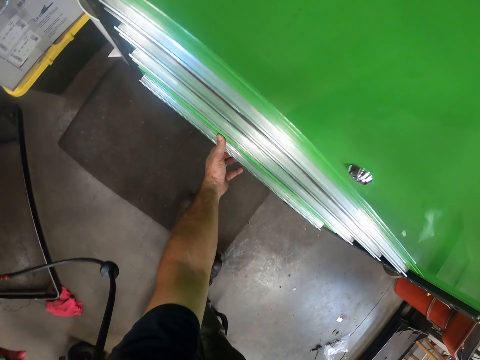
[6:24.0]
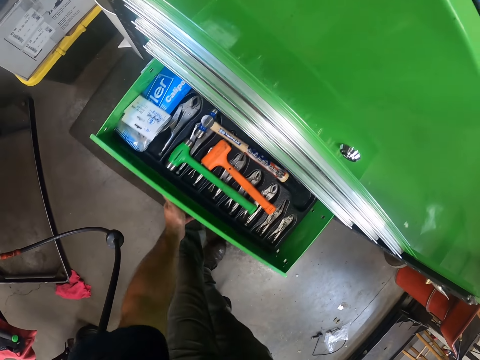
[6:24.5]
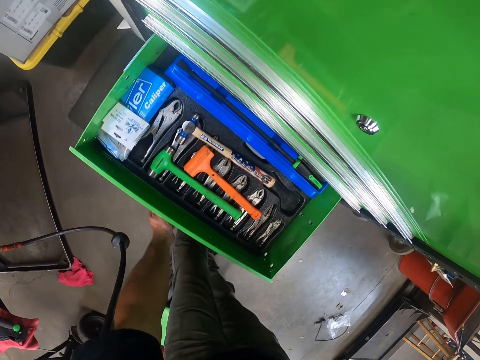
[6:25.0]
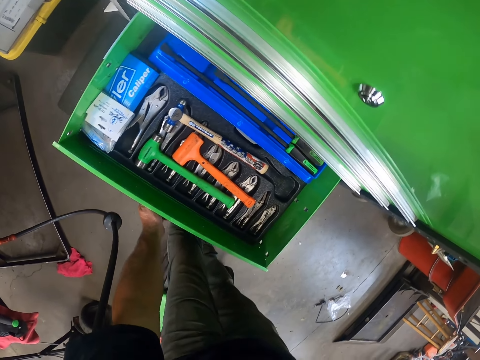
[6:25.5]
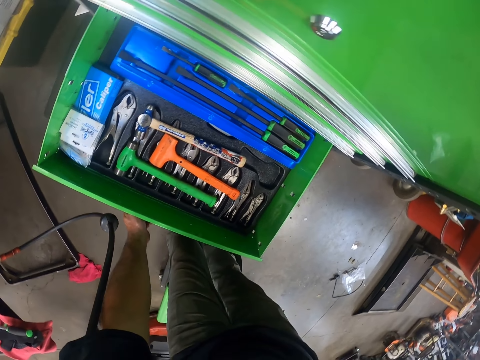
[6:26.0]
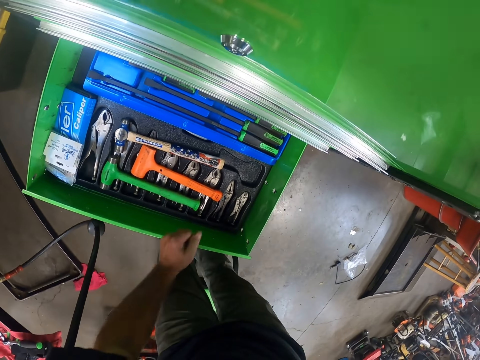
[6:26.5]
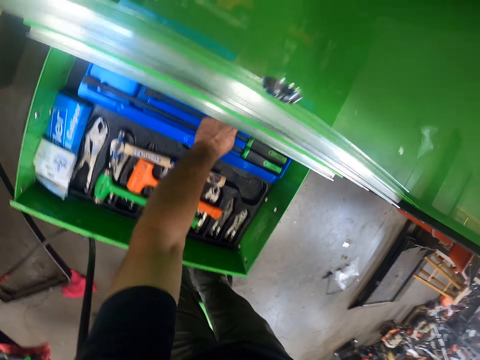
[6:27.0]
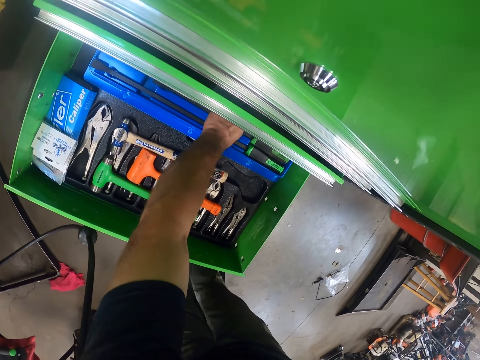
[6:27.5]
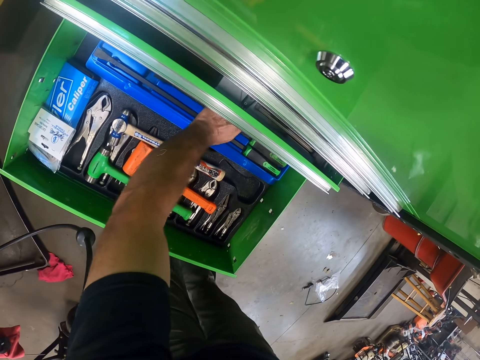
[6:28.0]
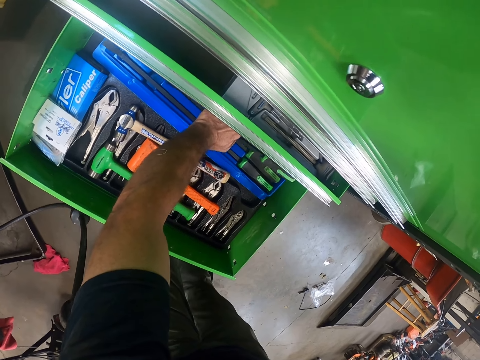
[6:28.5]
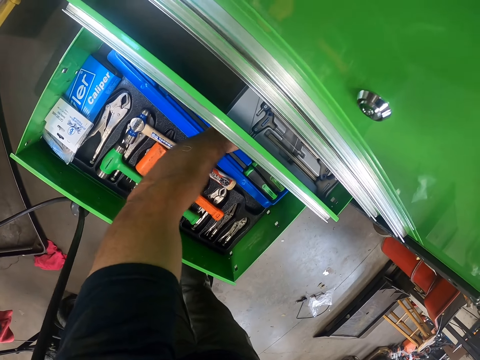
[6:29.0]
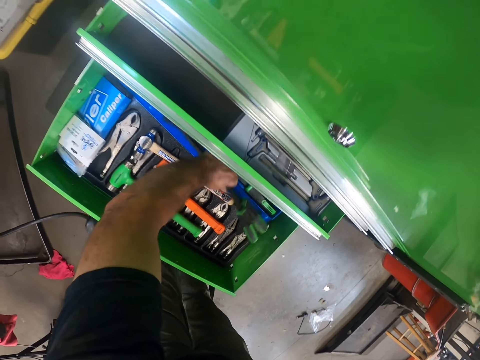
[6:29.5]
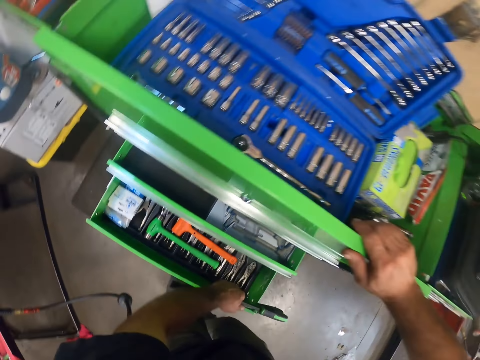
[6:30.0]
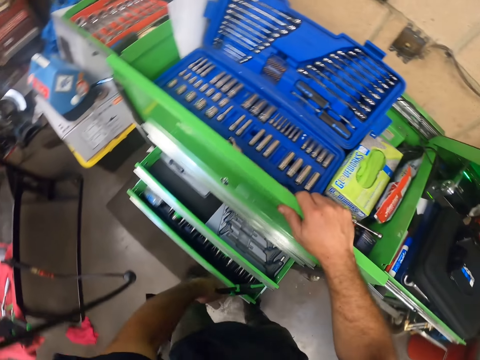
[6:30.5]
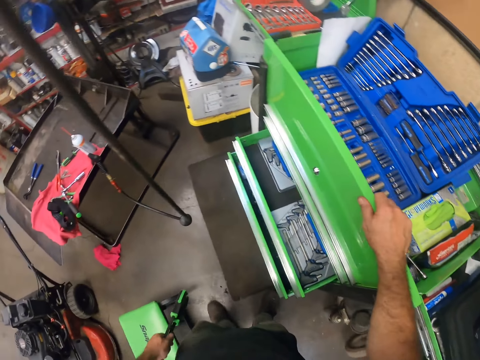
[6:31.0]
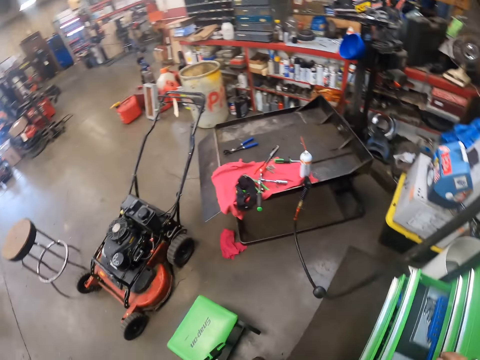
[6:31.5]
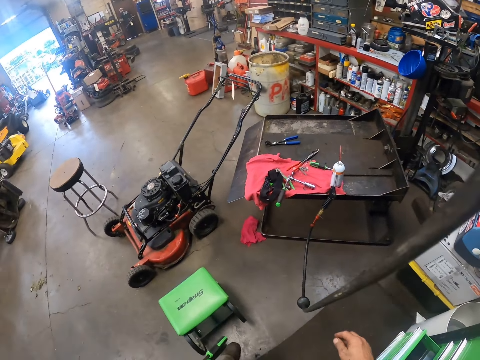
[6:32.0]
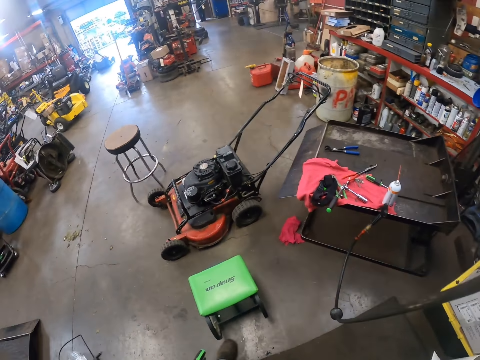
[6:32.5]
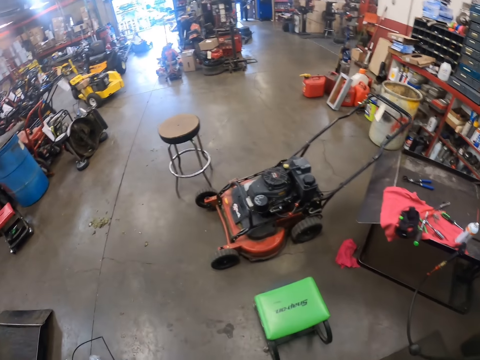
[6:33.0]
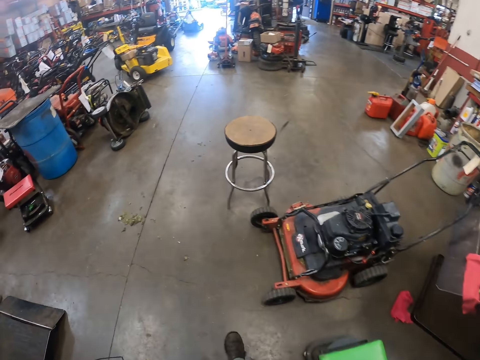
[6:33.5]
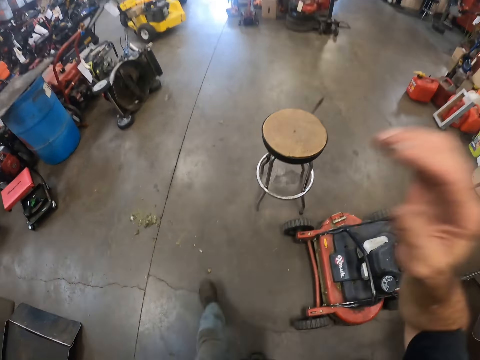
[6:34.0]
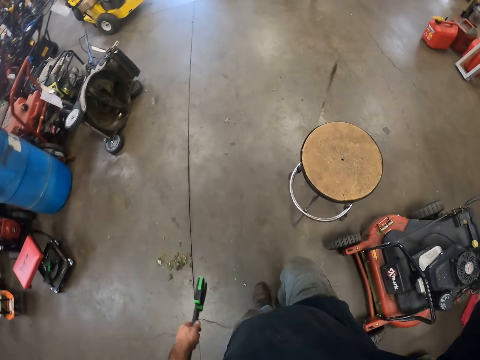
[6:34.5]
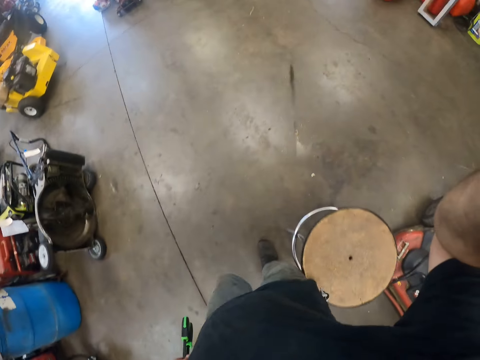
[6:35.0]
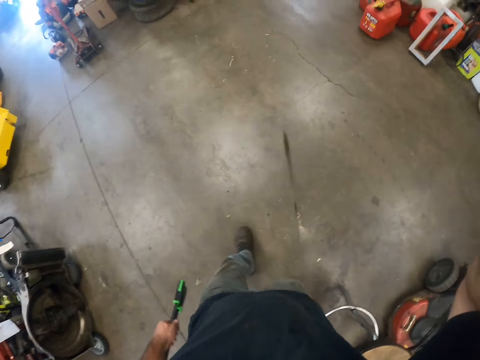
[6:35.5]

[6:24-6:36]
The camera wearer opens another drawer in the tool box with his left hand. He picks up two other pry bars or lever tools together from the tool box with his left hand. He pushes the drawer with his left leg. He walks back to the lawnmower. He carries the lever tools. He touches his head with his right hand.

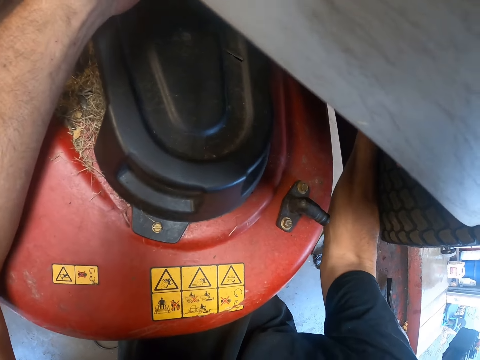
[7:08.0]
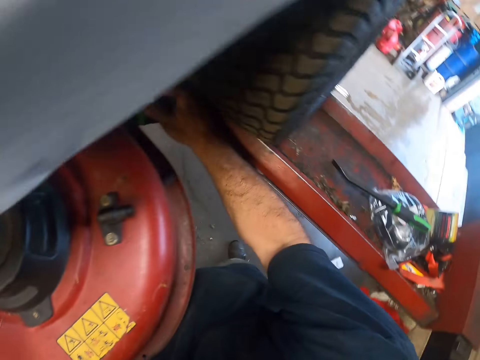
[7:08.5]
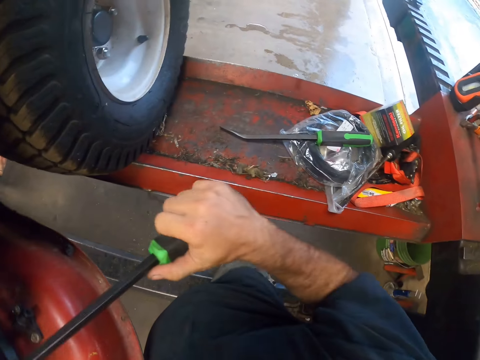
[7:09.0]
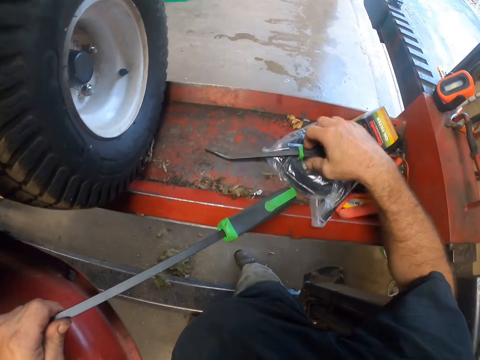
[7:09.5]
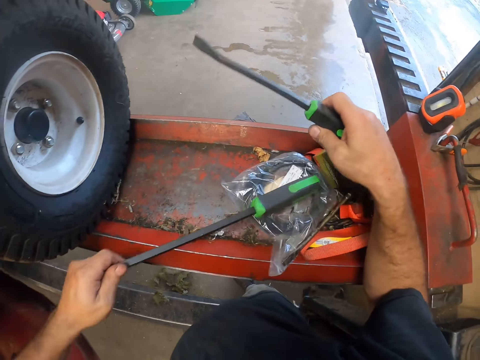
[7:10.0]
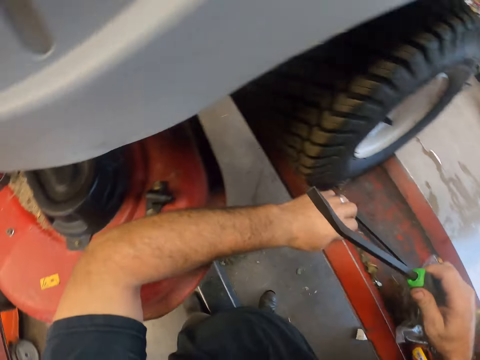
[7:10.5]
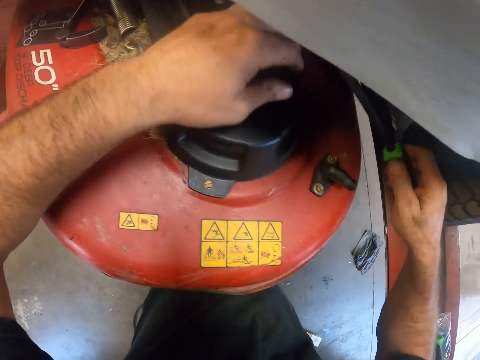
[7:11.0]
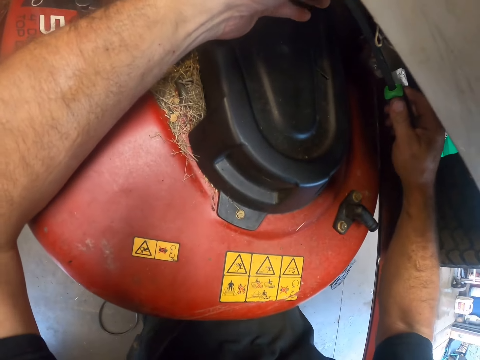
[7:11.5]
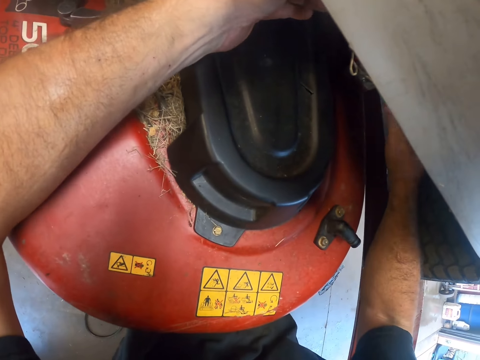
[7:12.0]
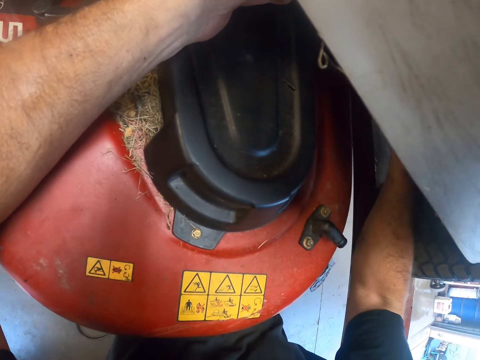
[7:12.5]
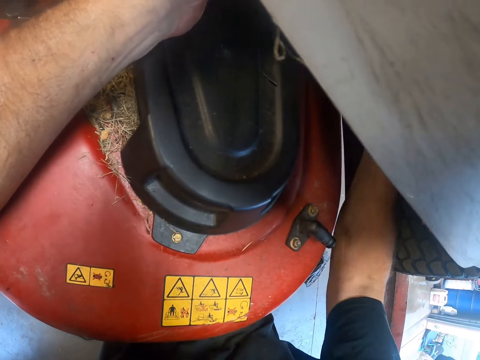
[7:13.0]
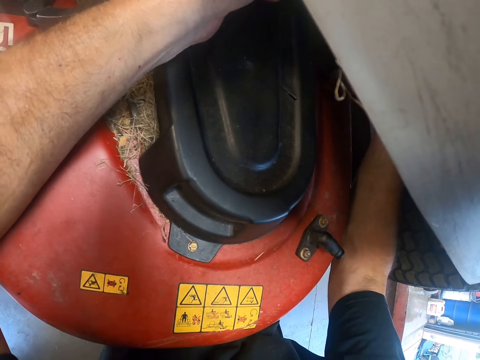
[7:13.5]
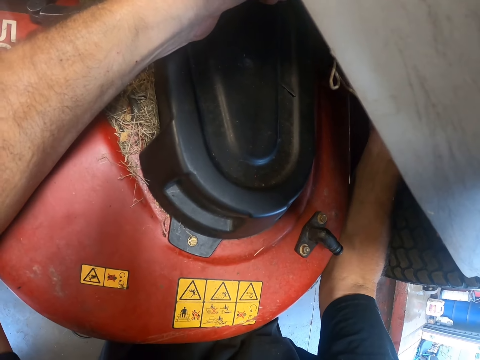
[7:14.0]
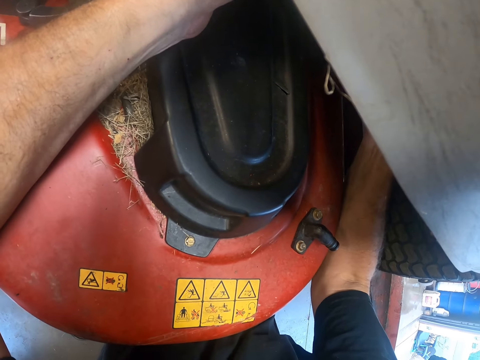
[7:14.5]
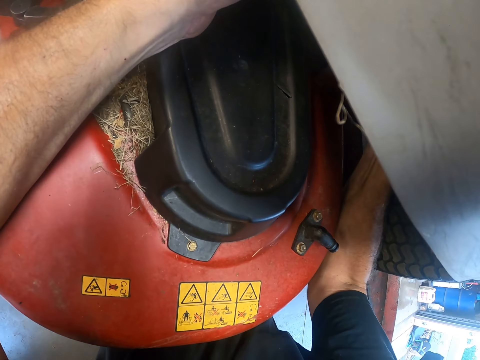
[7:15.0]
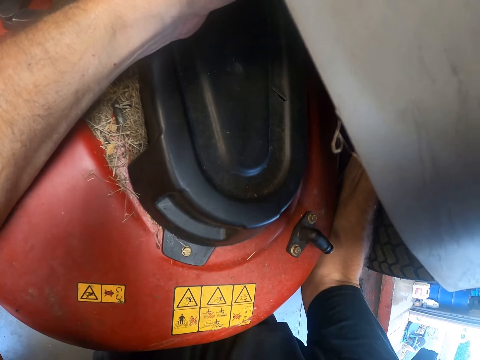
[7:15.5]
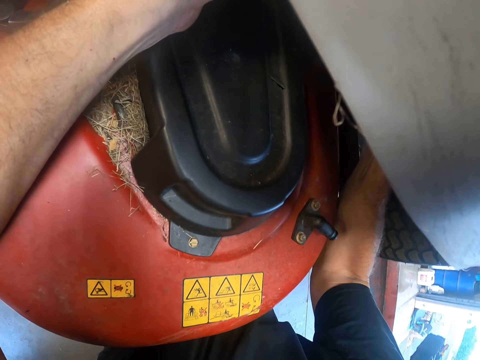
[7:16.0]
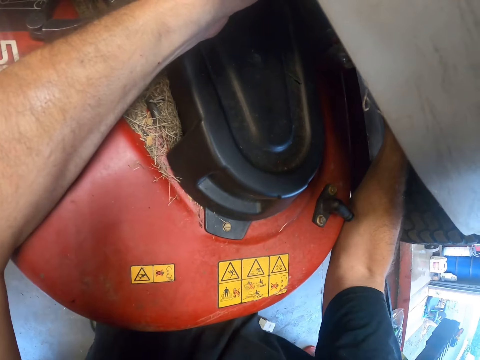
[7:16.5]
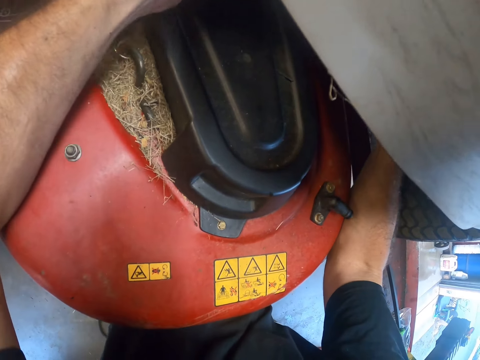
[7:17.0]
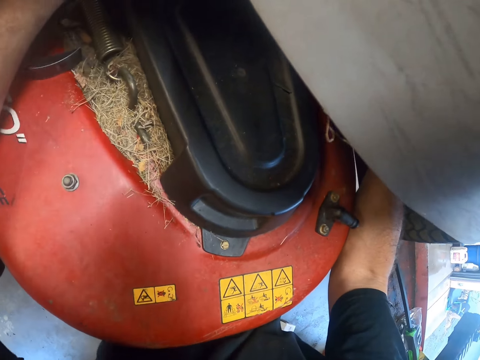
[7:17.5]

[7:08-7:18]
The camera wearer passes the pry bar in his right hand to his left hand. He picks up the other pry bar or lever tool on the hydraulic lift with his right hand. He drops the pry bar in his left hand on the hydraulic lift. He uses the pry bar under the foot rest of the lawnmower. He repairs the lawnmower using the lever tool.

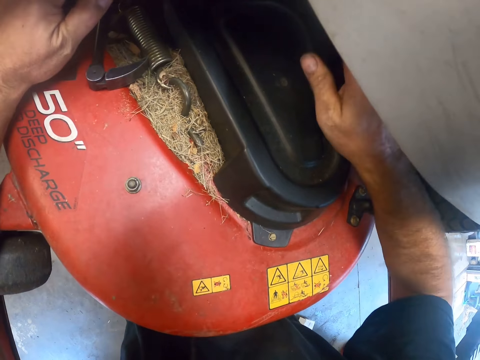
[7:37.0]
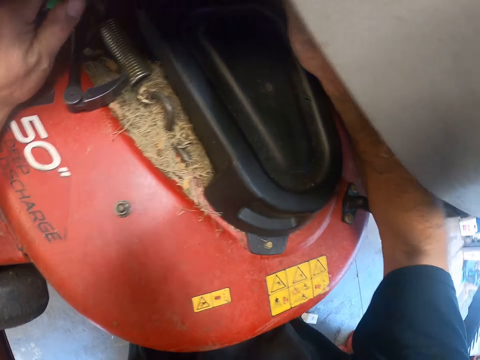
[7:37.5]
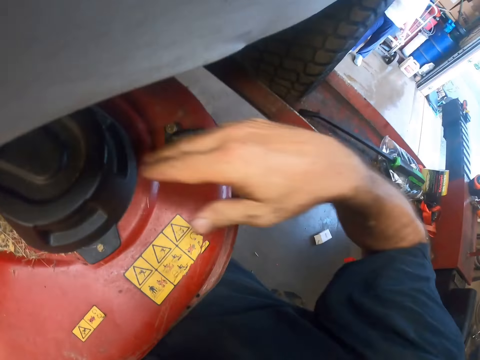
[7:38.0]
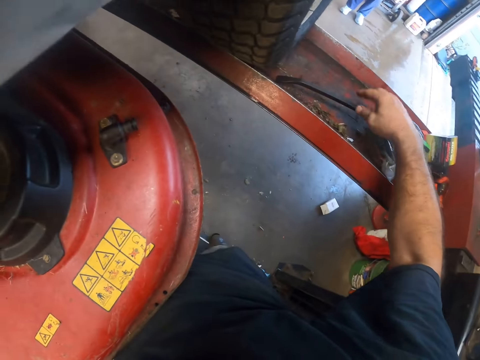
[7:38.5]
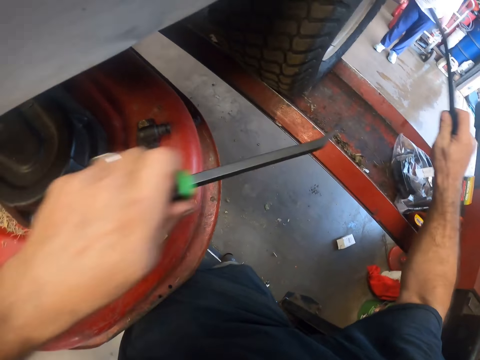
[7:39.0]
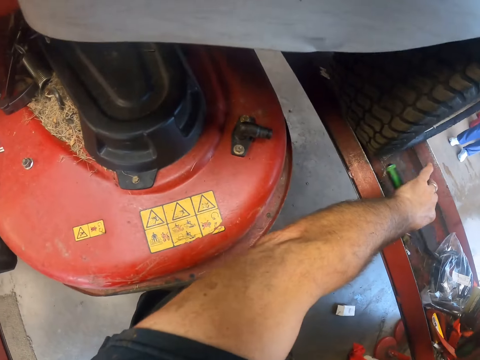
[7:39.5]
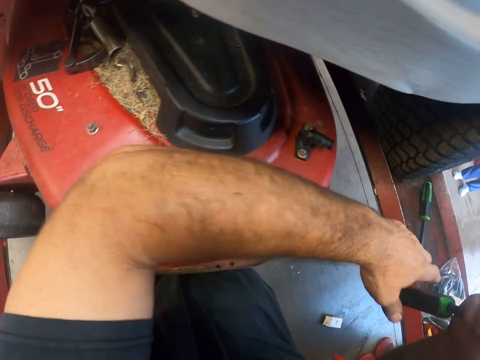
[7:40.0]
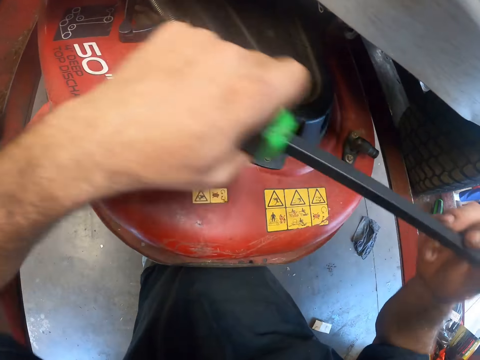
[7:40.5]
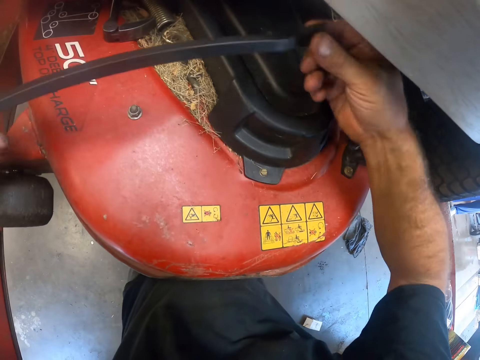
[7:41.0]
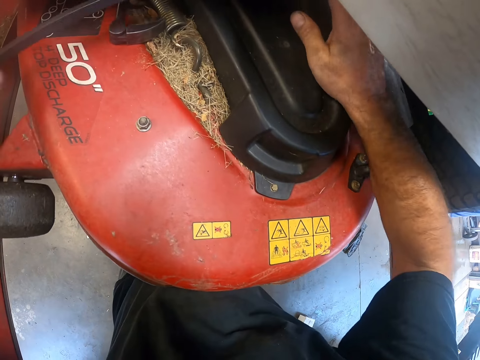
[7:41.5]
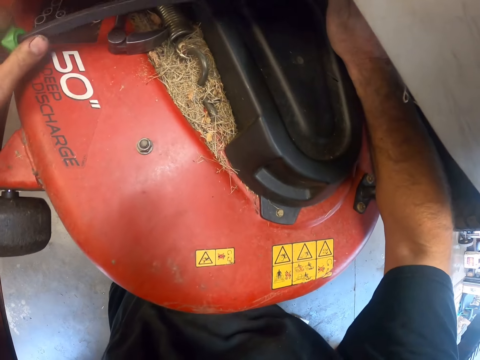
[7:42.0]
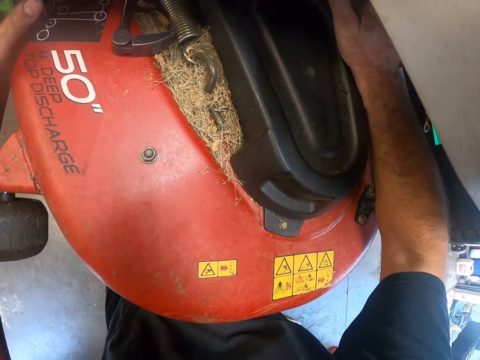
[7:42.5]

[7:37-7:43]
The camera wearer picks up the pry bar on the hydraulic lift with his right hand. He drops the pry bar in his left hand on the hydraulic lift. He passes the pry bar in his right hand to his left hand. He uses the pry bar under the foot rest together with both hands.
